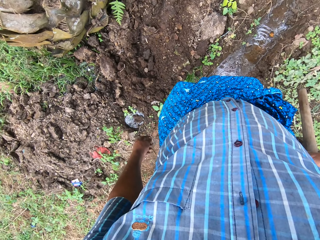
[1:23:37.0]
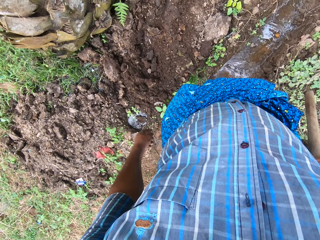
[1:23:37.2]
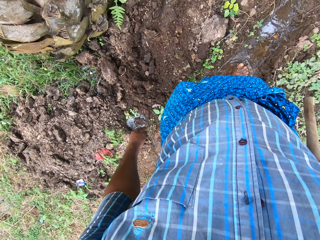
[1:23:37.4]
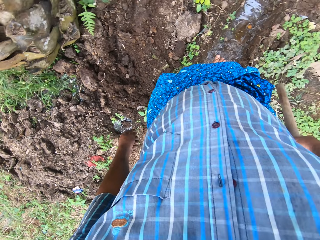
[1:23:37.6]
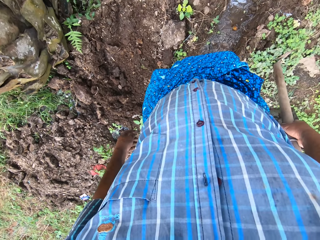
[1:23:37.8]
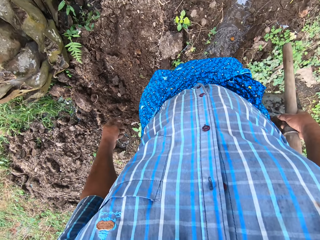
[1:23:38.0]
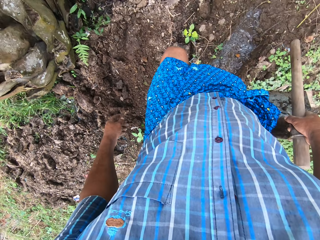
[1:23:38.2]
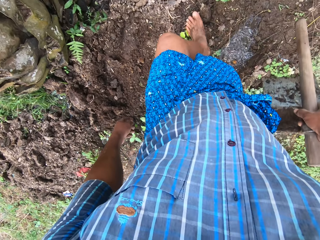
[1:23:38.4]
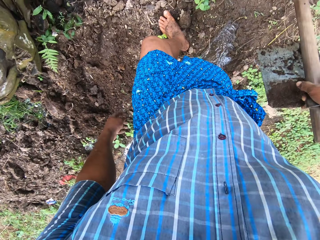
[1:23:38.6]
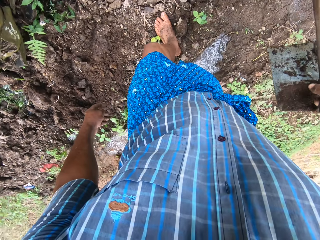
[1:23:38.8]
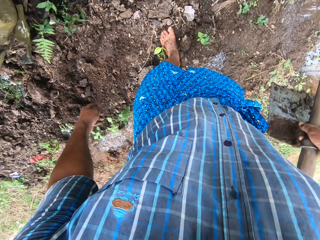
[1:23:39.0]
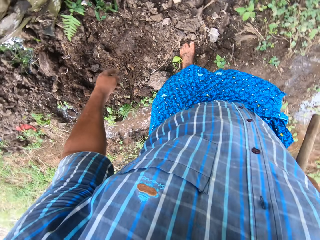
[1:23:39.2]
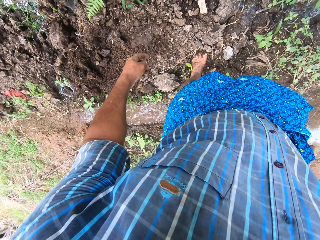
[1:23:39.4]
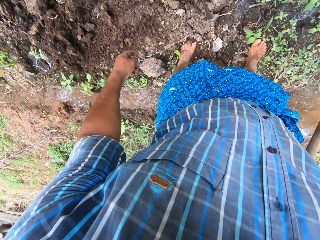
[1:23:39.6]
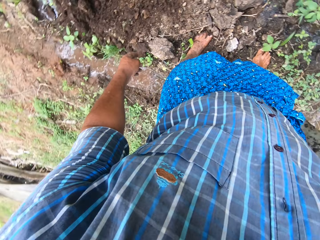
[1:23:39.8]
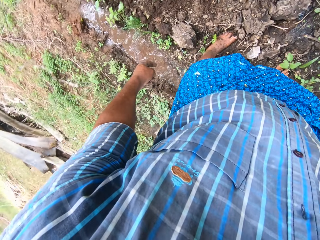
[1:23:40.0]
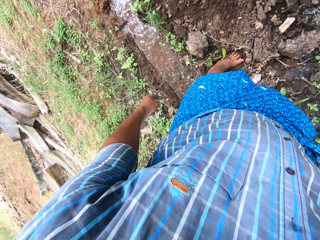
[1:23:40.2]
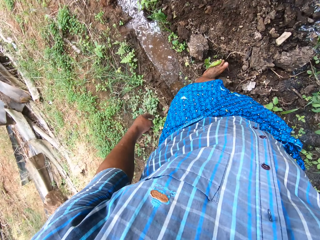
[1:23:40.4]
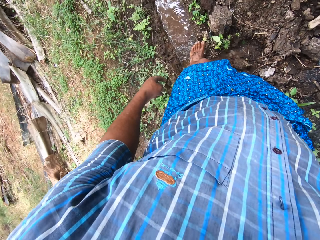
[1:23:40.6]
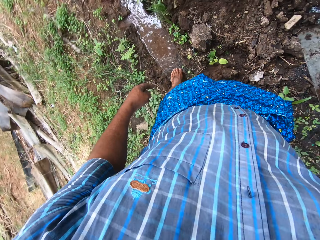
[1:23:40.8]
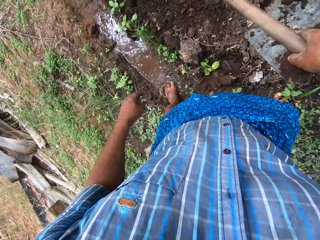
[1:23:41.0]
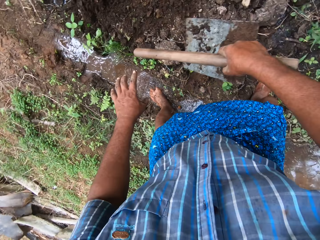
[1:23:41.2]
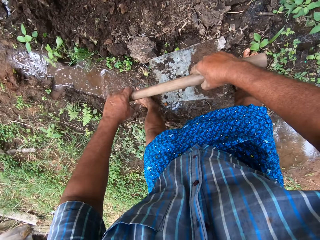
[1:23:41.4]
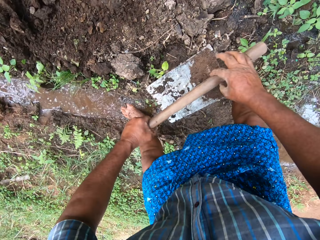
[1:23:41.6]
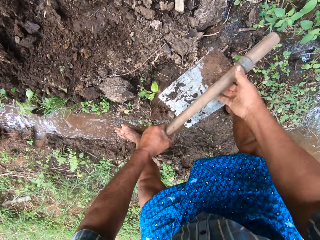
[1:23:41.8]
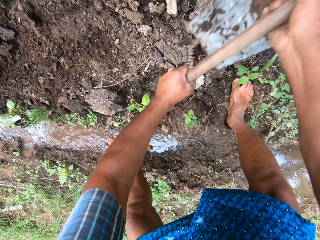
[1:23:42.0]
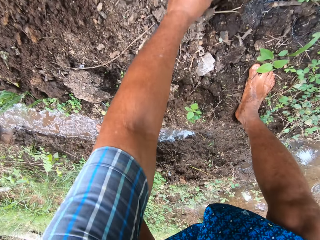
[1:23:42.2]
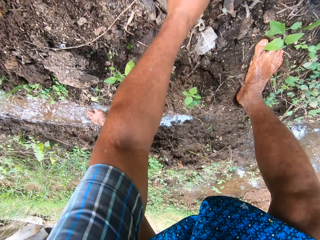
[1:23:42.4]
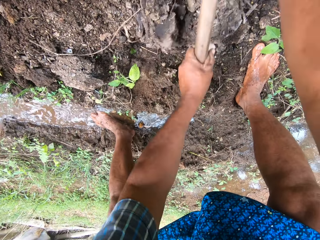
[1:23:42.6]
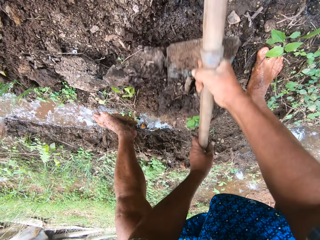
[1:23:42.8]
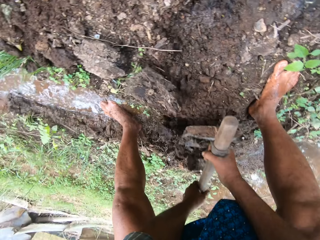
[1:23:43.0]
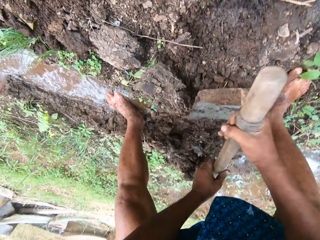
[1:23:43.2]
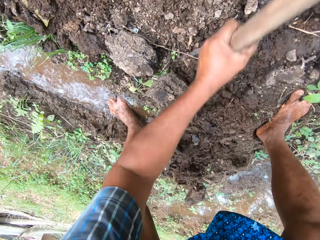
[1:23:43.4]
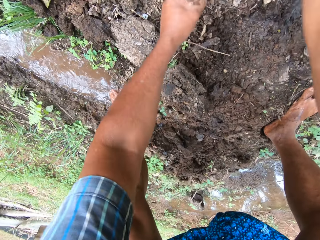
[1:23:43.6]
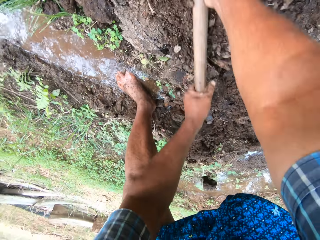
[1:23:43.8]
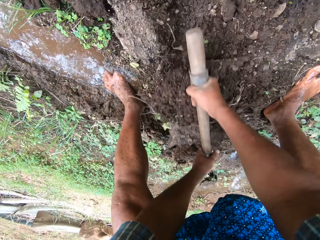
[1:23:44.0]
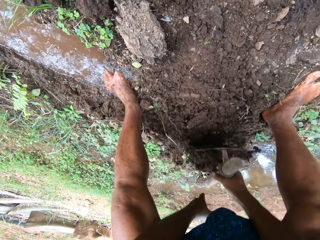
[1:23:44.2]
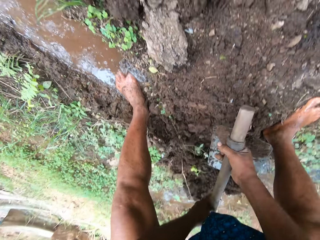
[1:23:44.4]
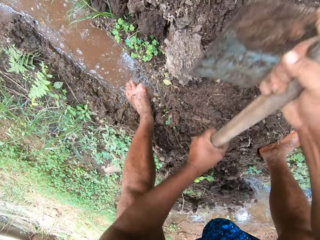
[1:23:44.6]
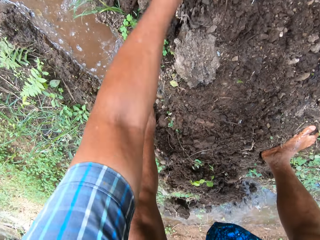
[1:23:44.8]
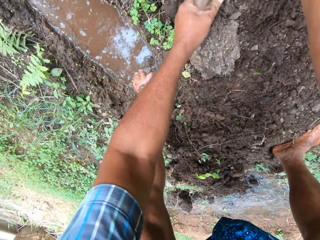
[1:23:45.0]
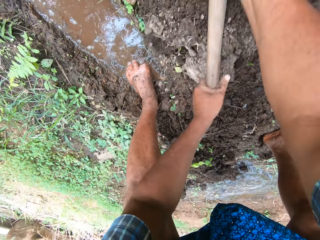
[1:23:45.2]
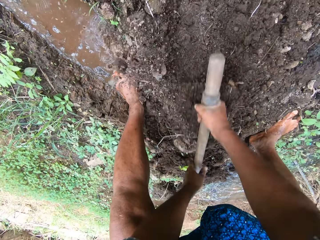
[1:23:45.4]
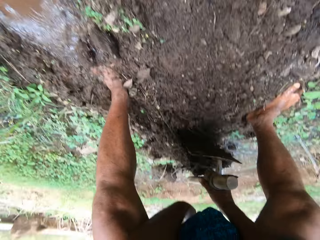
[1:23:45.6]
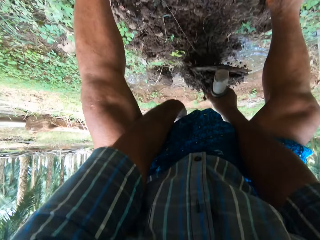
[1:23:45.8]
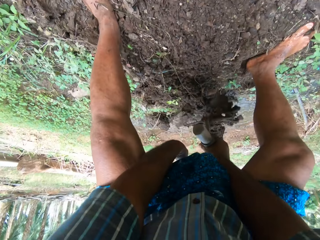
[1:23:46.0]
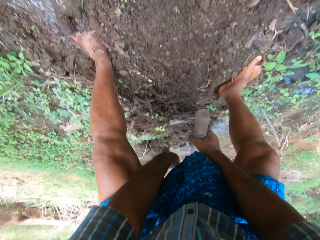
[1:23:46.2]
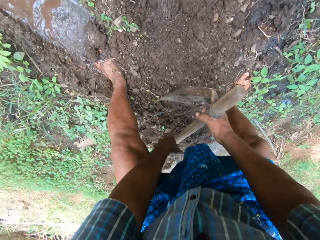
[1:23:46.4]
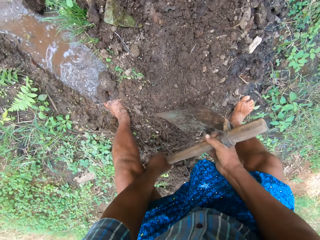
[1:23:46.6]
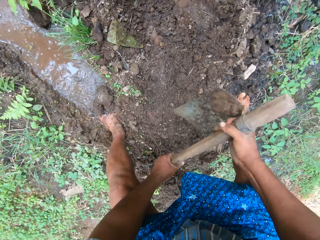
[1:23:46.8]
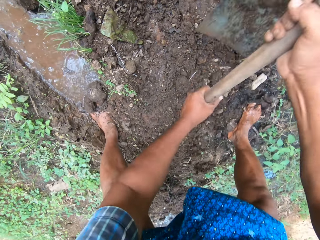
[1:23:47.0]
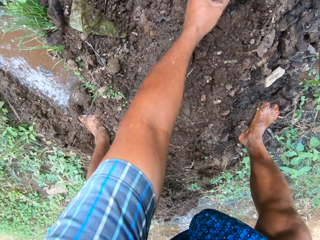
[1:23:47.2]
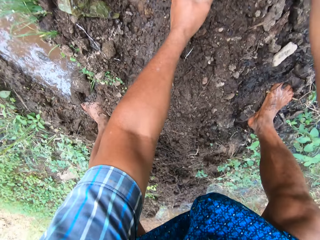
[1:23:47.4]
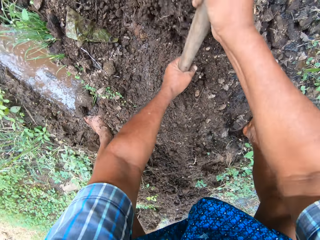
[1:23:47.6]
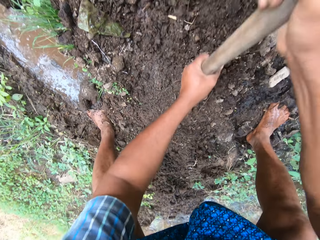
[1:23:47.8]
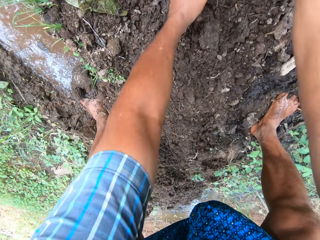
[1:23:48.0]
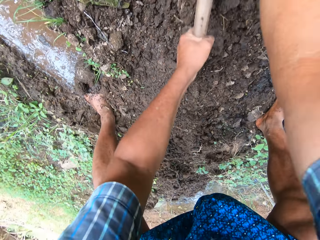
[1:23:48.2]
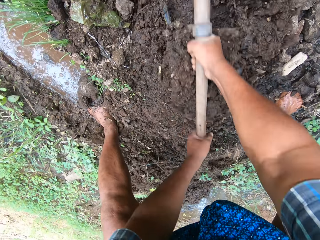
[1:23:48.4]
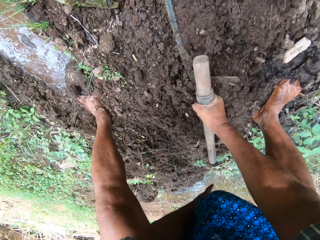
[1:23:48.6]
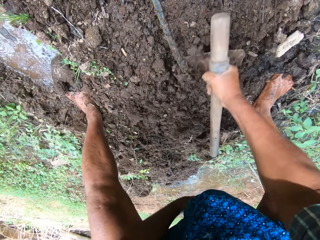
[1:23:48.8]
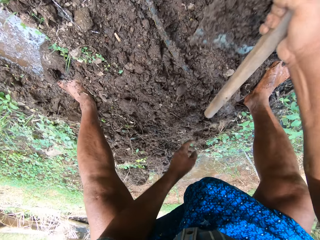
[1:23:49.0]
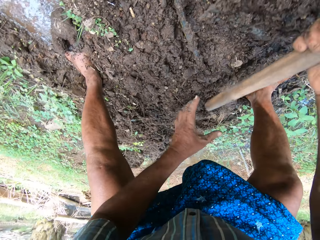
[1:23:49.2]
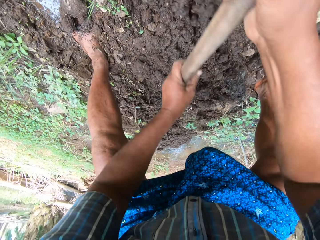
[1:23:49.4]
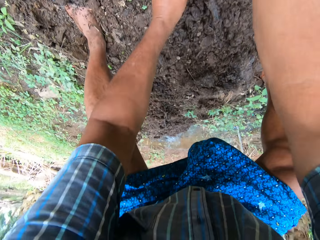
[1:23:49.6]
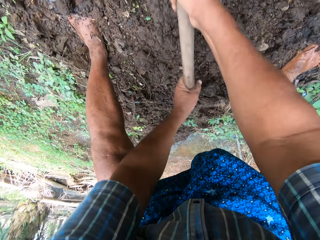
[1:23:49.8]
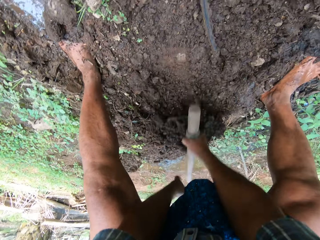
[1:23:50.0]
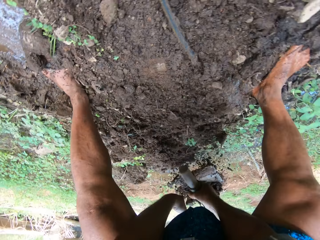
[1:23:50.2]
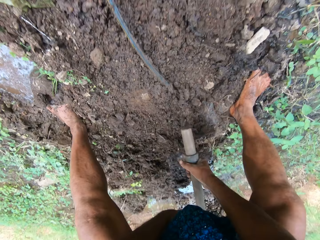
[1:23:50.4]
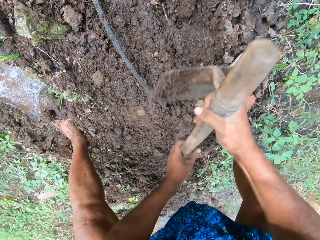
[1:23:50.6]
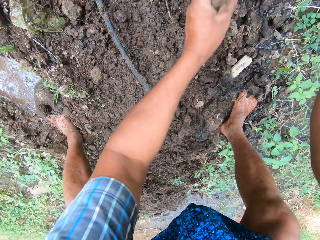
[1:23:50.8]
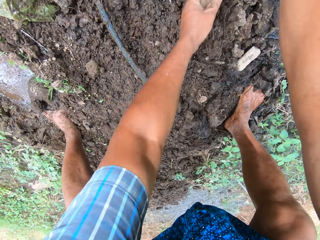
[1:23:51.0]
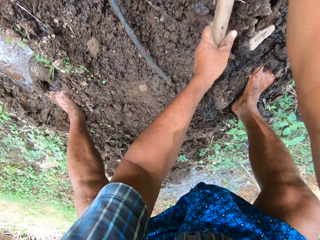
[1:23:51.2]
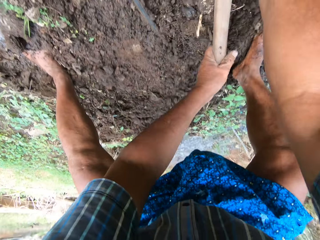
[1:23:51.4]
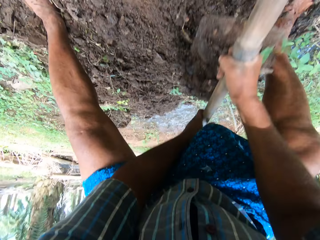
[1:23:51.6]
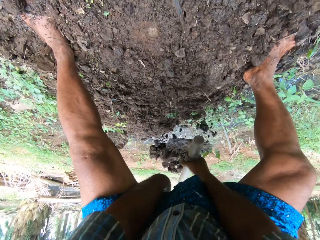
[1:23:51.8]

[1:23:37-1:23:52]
The camera wearer walks by the right side of the tree on the farm. He holds the digging hoe with both hands. He continues to pack sand to the field stream with the digging hoe. He ploughs the ground. He adjusts his position. He ploughs the ground.

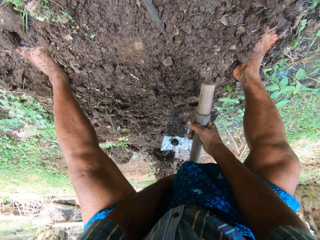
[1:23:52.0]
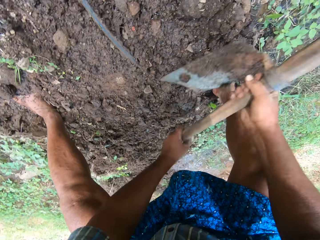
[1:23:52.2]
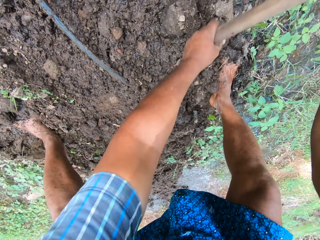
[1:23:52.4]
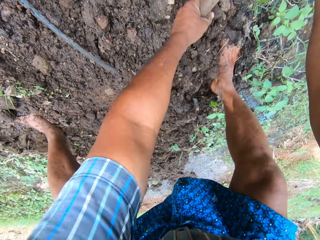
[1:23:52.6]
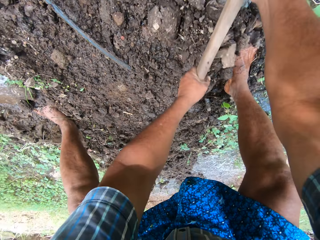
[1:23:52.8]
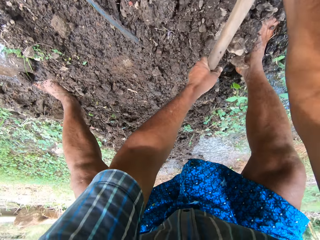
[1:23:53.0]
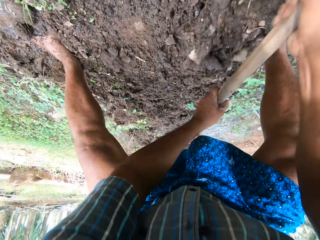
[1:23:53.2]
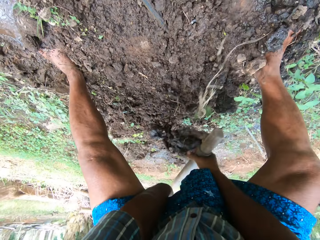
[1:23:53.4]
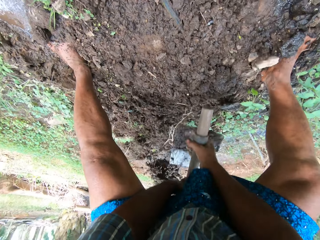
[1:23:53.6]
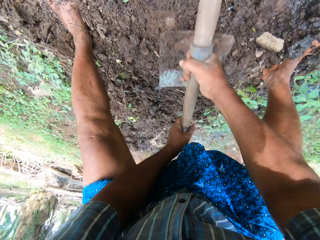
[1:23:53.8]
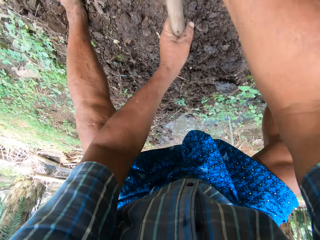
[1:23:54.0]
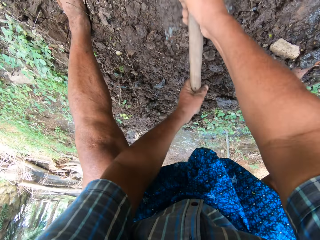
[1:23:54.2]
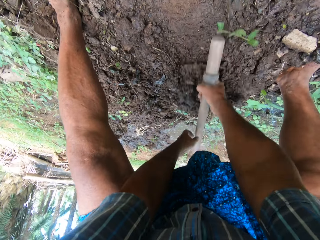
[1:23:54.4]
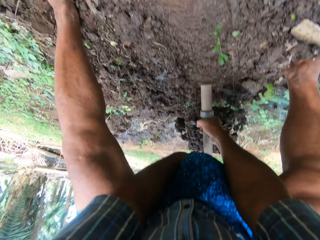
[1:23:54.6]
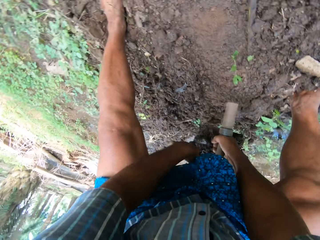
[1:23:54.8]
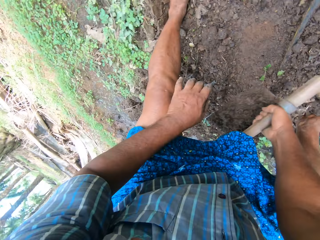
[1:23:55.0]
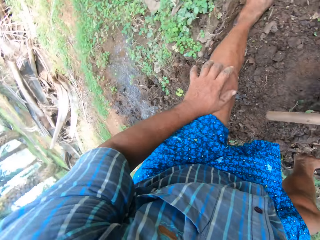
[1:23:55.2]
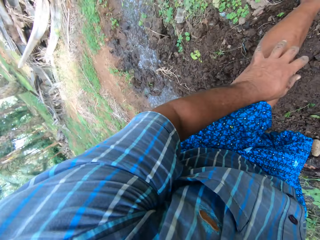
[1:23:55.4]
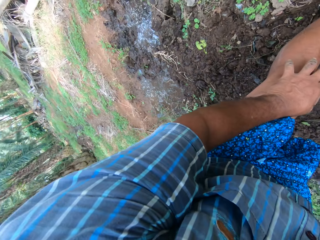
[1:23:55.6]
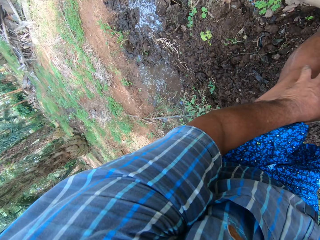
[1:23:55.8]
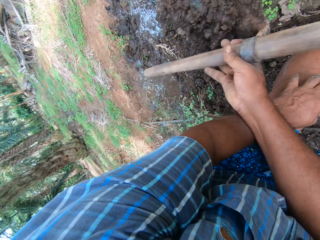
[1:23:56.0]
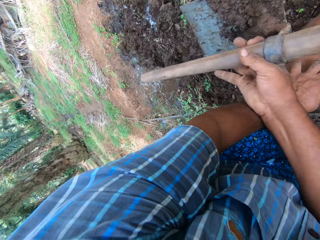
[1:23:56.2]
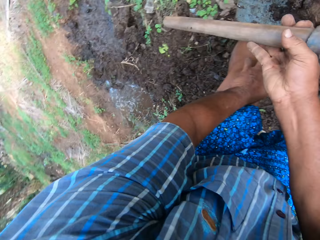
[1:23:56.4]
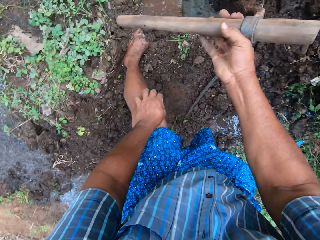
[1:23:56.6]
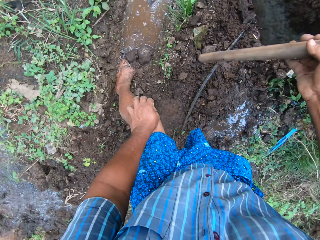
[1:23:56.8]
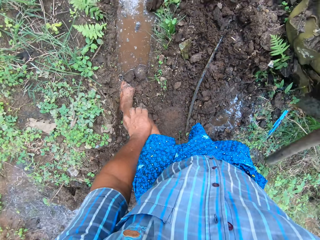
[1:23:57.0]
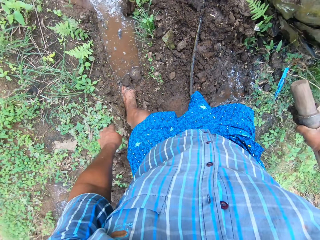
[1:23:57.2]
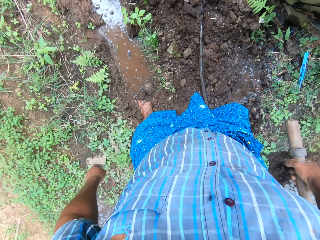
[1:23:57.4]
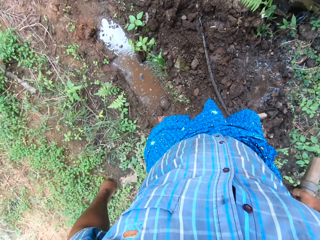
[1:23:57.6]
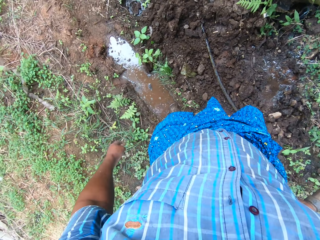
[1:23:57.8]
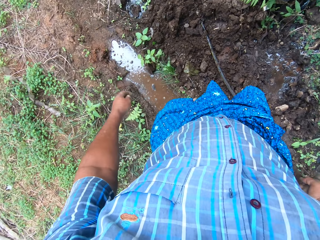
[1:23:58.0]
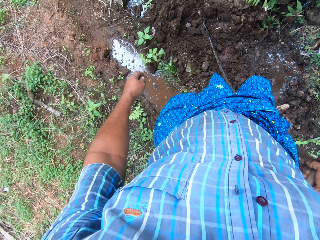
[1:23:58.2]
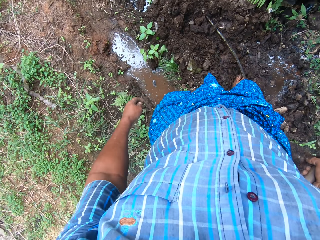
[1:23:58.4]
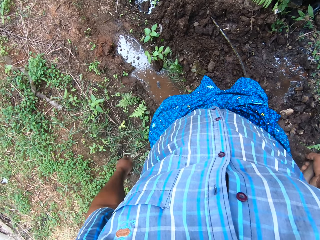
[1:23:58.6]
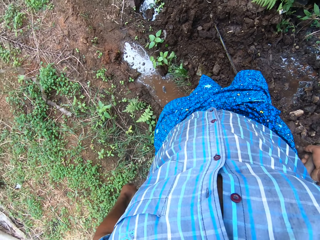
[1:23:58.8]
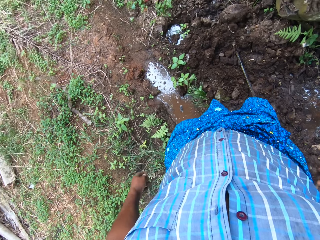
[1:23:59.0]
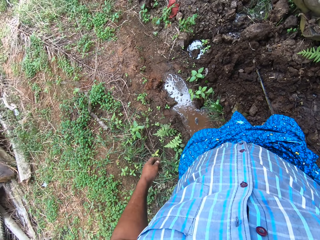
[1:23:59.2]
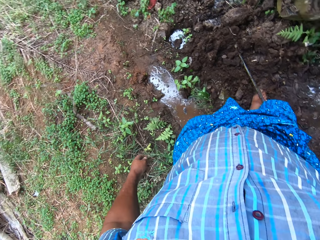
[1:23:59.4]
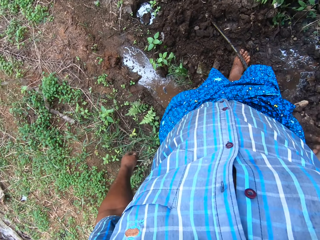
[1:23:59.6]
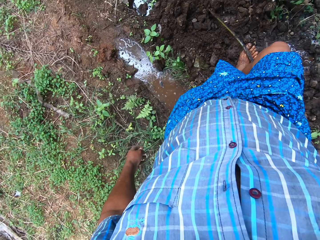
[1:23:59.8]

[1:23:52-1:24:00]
The camera wearer holds his knee with his left hand. He throws soil from the hoe. He looks around the field work area. He adjusts his body position. He adjusts the pipe on the sand with his right leg. He steps on the pipe.
